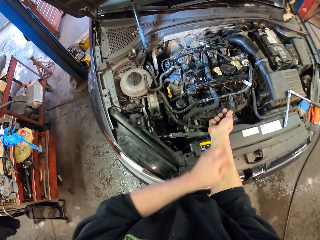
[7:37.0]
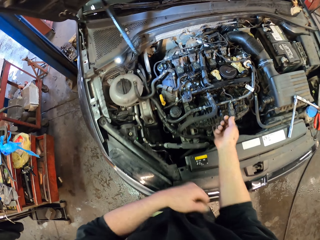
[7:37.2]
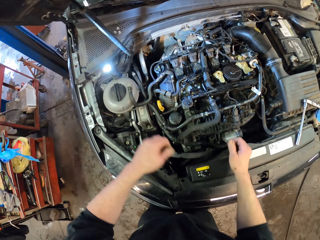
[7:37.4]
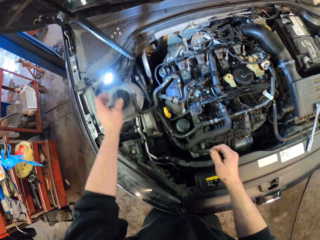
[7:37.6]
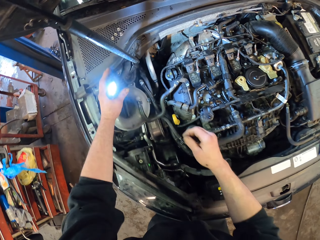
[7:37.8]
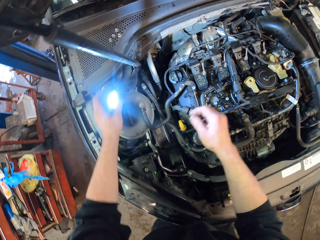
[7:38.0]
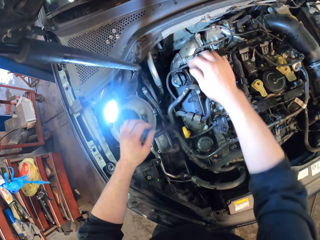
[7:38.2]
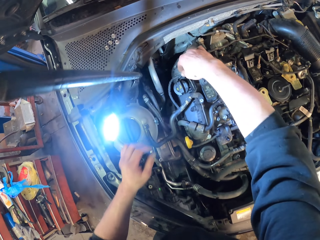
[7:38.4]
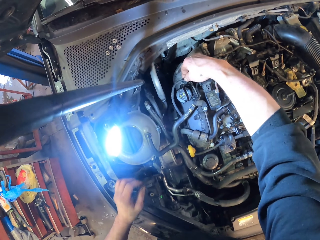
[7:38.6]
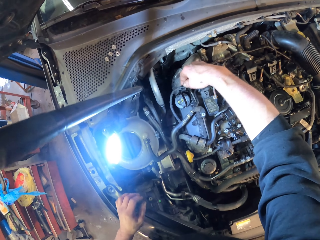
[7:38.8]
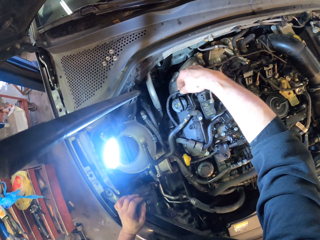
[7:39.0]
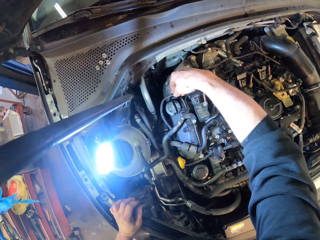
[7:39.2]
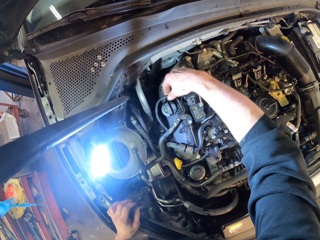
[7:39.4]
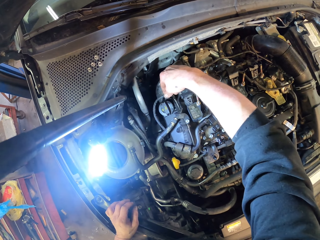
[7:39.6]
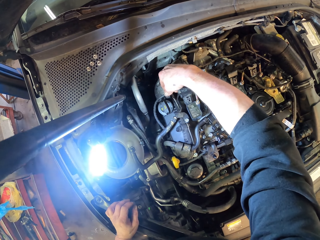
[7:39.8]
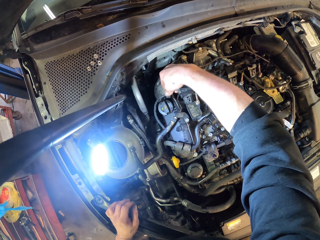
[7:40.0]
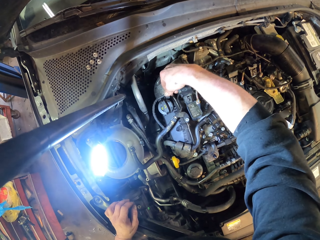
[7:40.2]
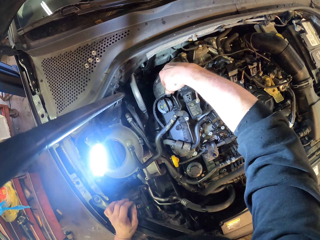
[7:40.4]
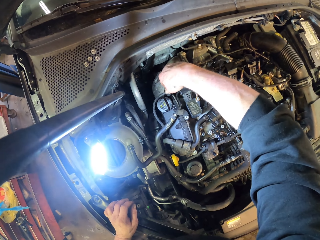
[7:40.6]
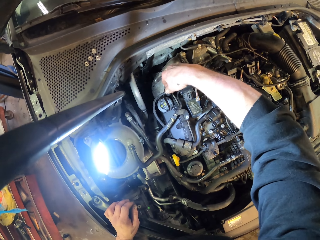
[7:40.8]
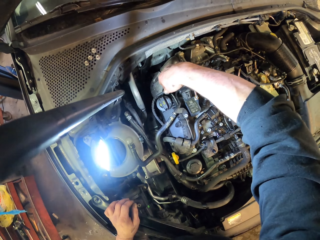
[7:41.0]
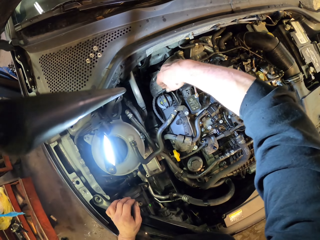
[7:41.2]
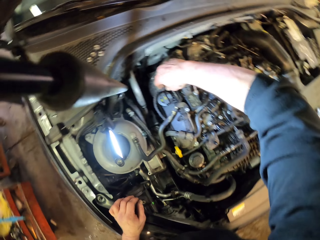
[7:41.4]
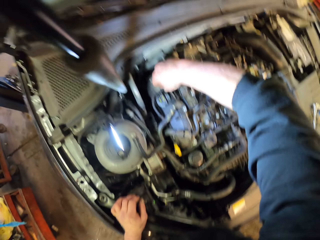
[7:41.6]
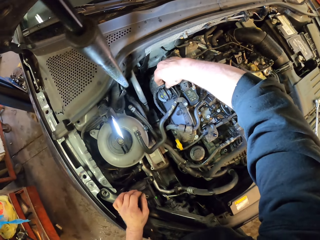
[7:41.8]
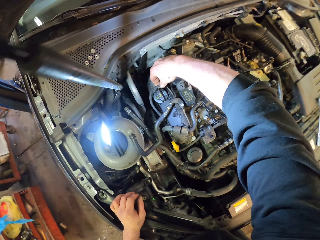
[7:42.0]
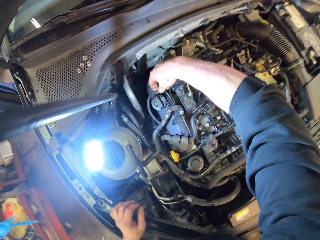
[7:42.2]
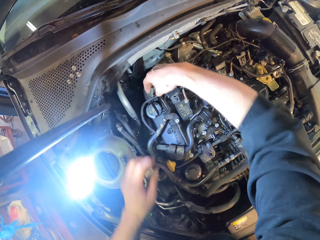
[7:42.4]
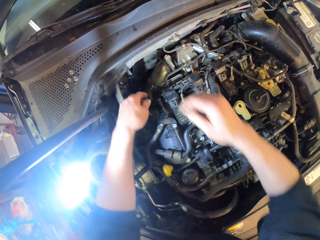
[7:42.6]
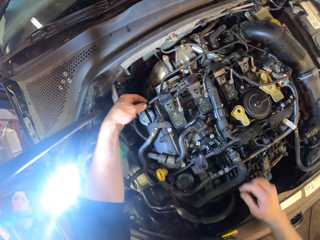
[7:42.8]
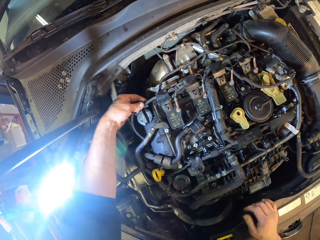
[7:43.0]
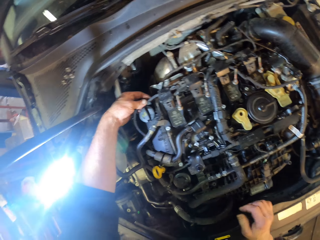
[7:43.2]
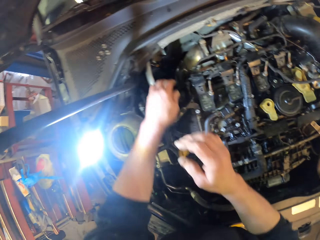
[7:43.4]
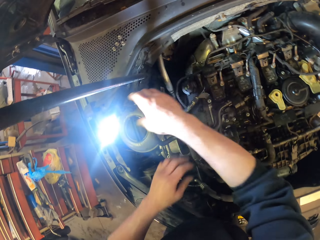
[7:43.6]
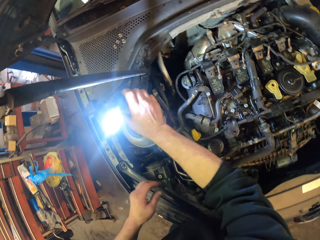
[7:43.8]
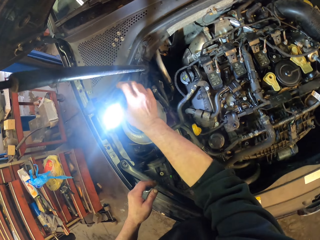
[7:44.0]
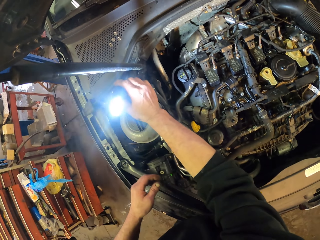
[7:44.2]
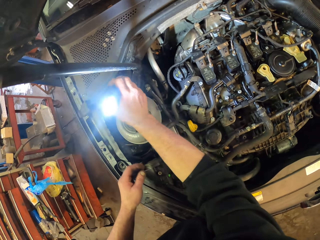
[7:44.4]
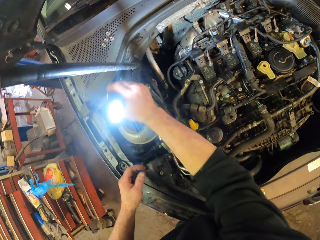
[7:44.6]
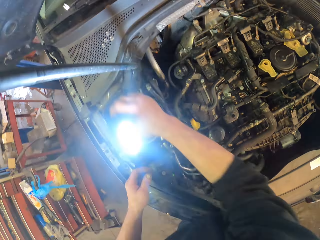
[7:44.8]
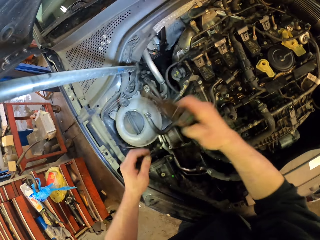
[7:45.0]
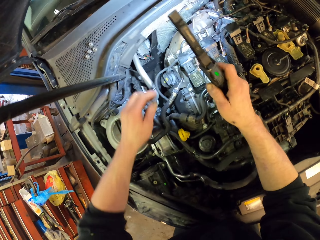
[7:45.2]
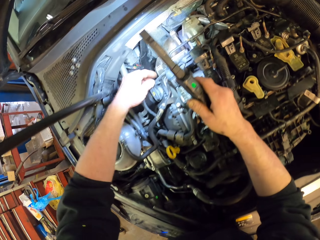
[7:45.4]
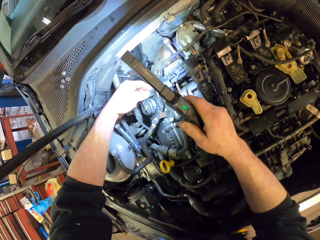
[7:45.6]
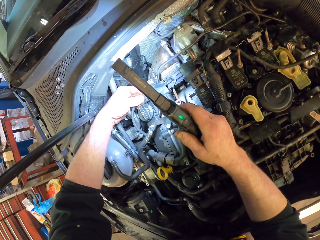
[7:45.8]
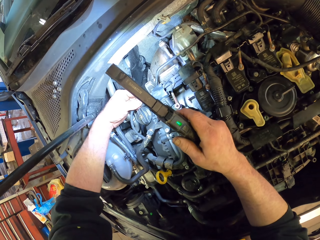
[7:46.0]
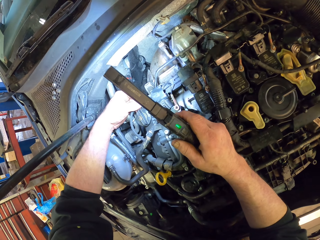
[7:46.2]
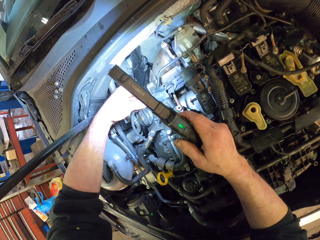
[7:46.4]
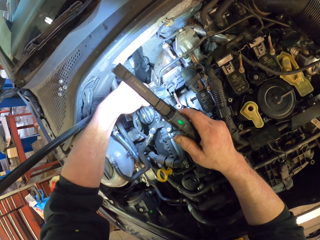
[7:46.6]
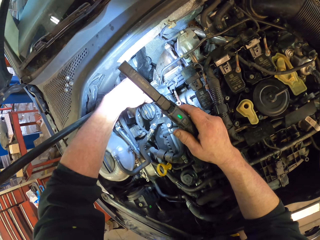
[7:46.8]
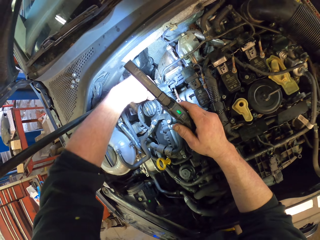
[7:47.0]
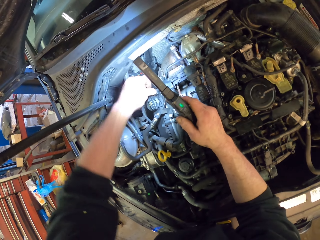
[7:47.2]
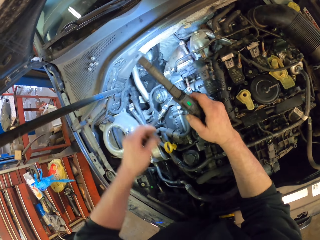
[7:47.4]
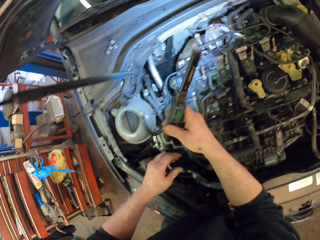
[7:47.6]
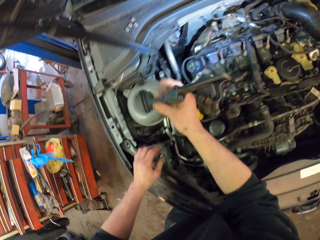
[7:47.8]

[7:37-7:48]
The camera wearer holds the torch. He repairs the engine. He takes the torch. He illuminates the car with the torch on his right hand. He looks at the engine.

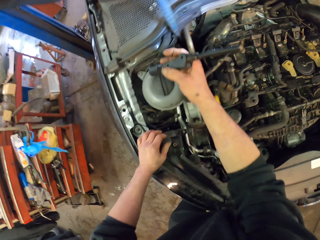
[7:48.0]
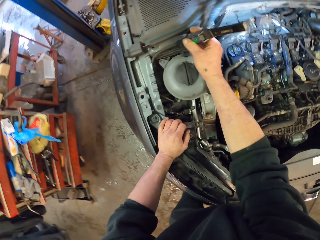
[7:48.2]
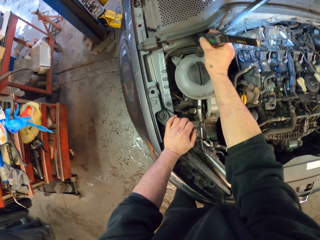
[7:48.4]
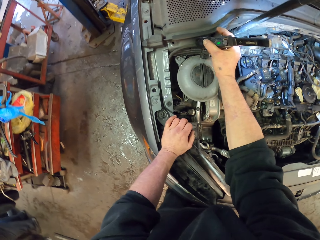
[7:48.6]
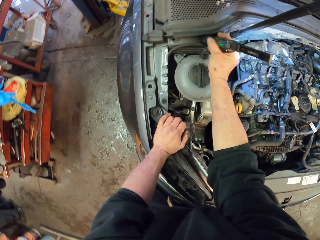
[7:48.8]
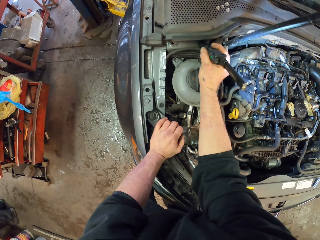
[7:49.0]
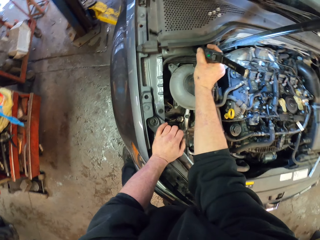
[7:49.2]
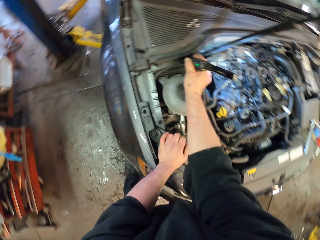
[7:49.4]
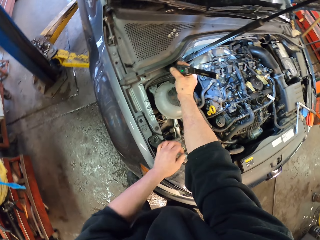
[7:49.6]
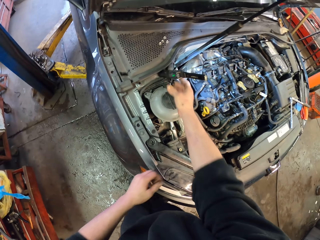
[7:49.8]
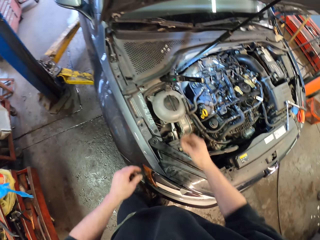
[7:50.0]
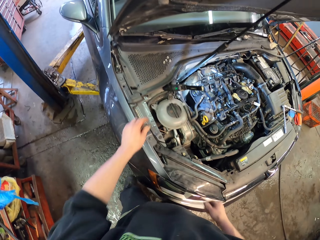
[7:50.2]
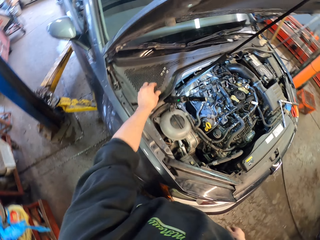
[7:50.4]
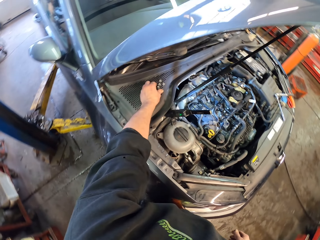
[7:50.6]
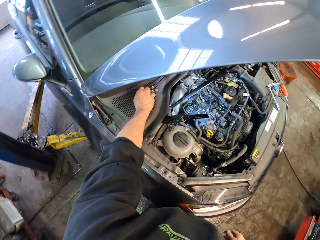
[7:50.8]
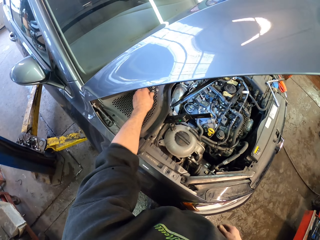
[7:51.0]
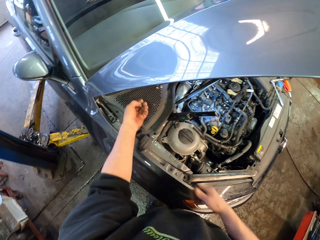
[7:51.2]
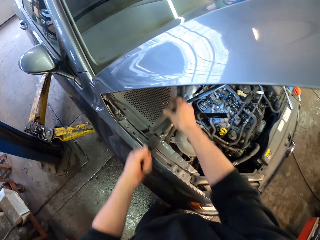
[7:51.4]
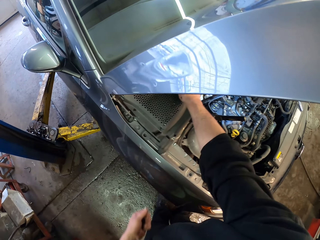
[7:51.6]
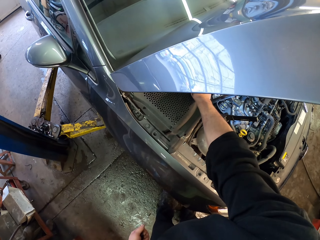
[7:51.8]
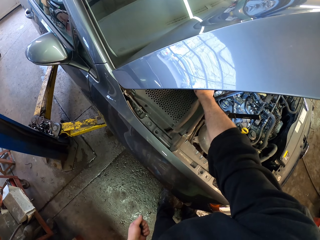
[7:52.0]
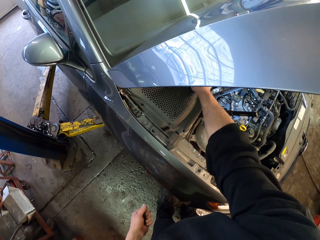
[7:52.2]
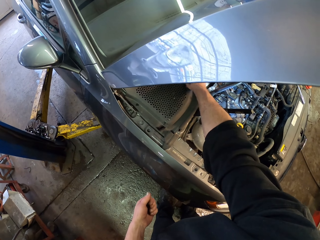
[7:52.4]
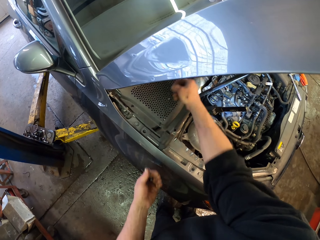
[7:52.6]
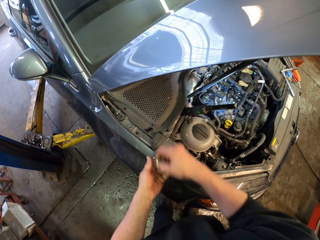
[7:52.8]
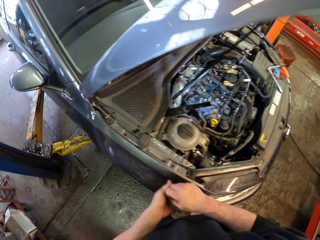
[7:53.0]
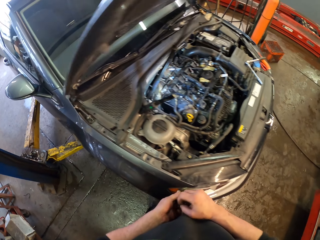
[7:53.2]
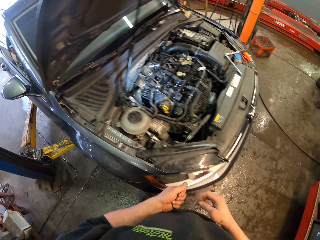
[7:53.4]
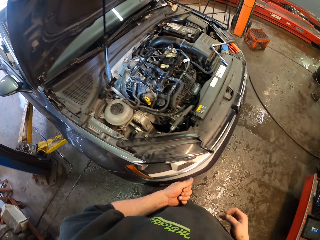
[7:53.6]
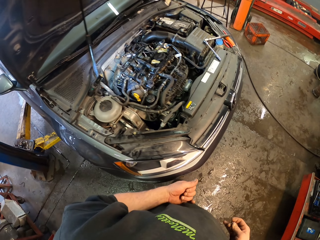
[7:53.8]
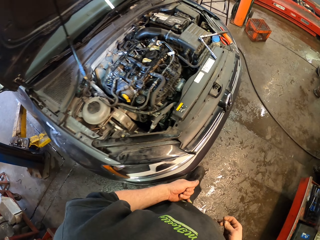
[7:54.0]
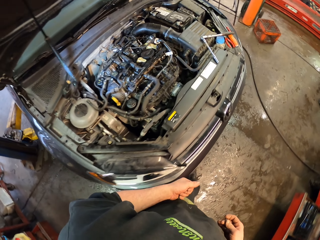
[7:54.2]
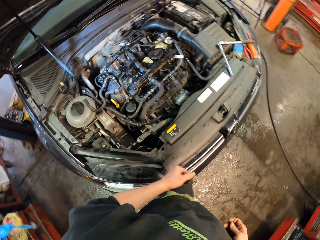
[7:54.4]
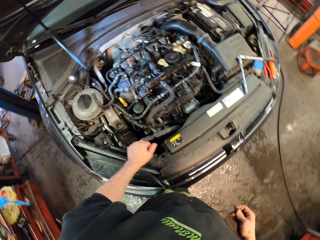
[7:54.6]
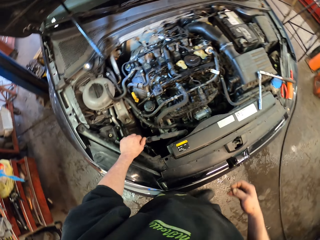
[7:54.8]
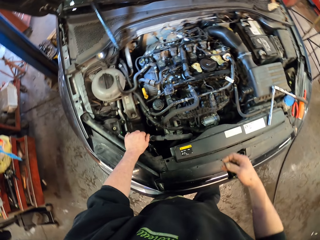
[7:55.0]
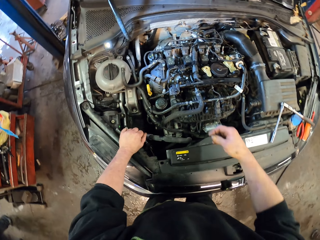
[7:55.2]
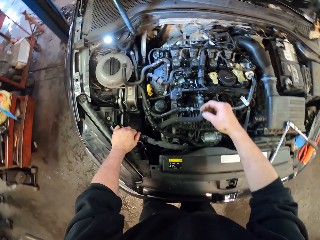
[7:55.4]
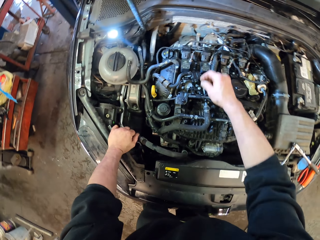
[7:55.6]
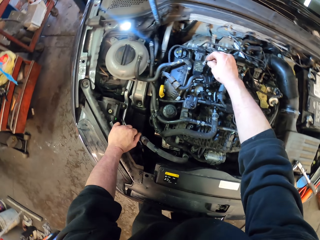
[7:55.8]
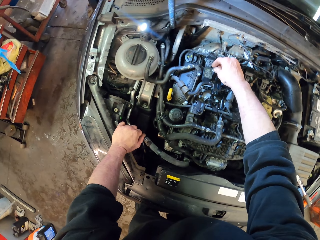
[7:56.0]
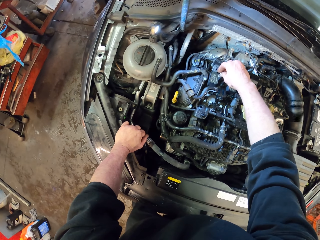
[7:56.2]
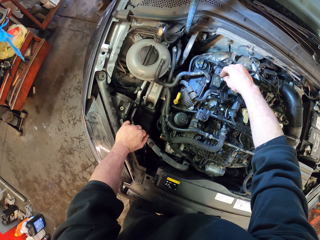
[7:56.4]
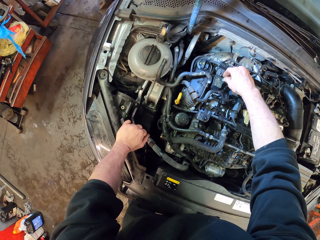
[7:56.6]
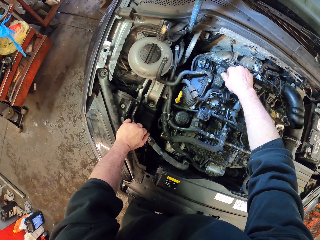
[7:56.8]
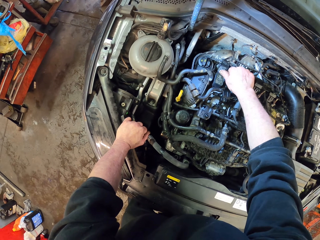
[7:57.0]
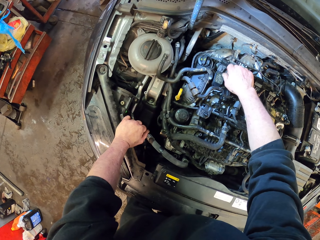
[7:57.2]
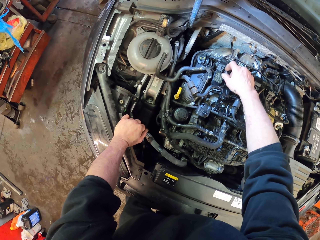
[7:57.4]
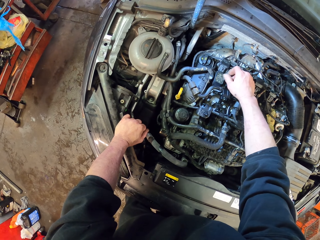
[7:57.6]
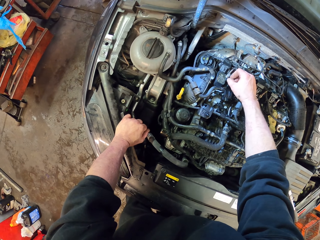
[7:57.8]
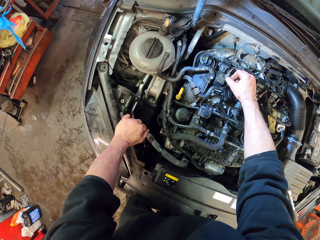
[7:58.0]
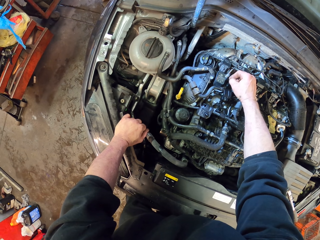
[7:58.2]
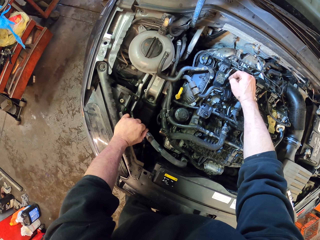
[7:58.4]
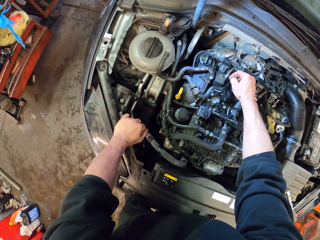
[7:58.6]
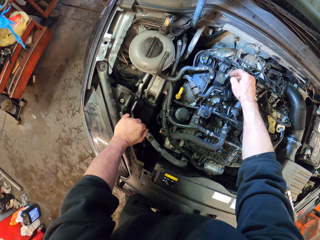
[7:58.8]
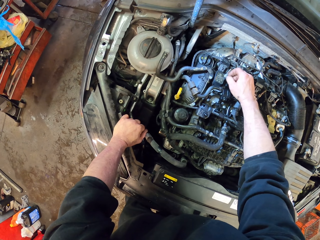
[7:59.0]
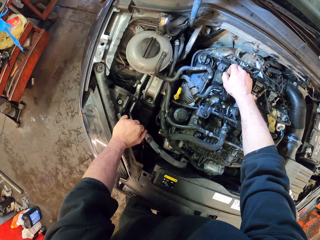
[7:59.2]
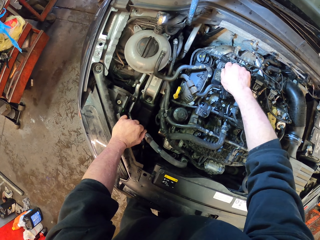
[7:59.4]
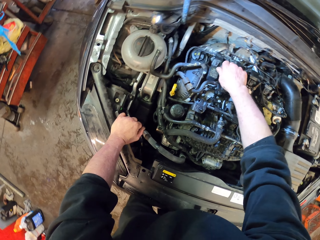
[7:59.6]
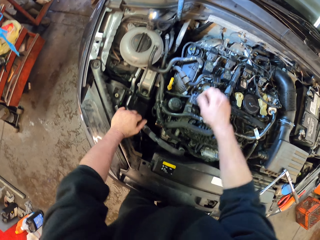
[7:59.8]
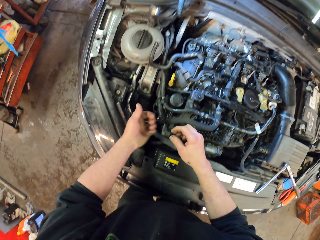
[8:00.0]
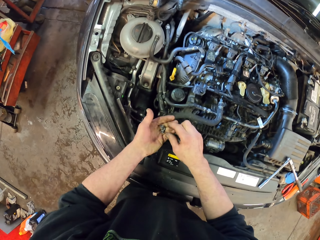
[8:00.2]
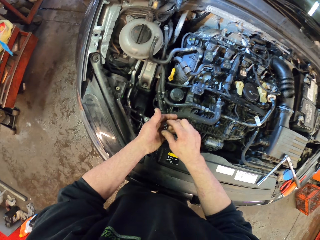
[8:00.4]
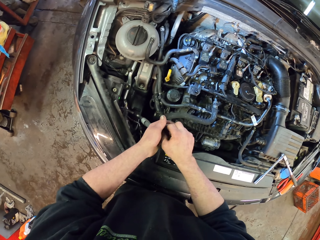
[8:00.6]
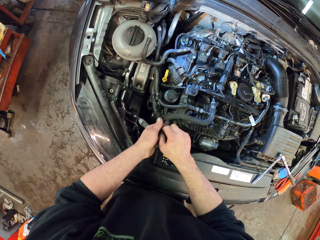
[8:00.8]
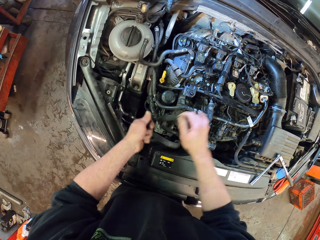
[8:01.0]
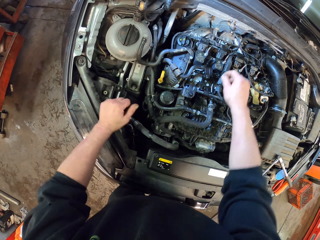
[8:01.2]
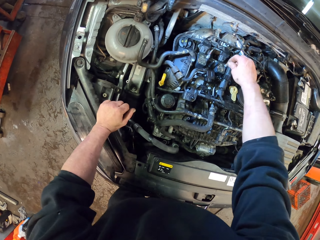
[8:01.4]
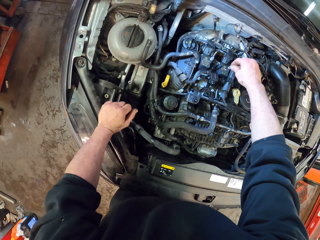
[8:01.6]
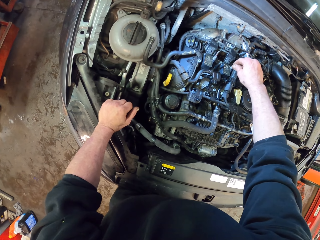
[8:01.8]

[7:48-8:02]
The camera wearer fixes the torch on the car bonnet. They pick up the bolt. They look at the engine. They tighten the bolt on the engine.
